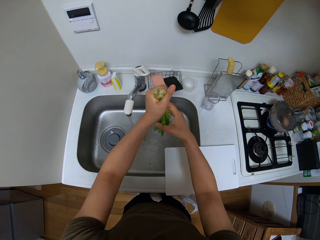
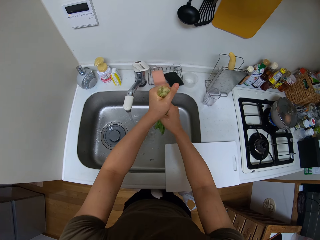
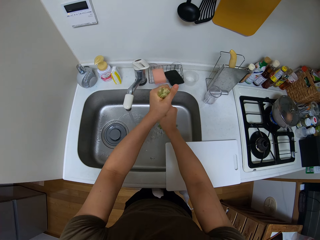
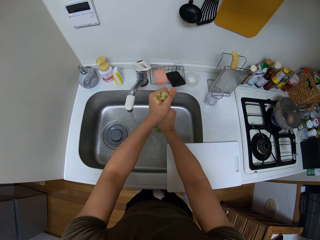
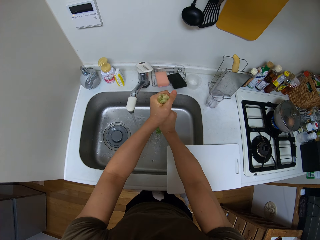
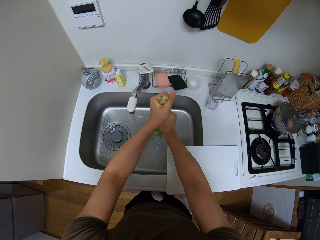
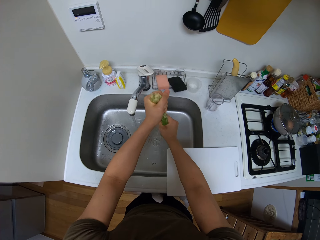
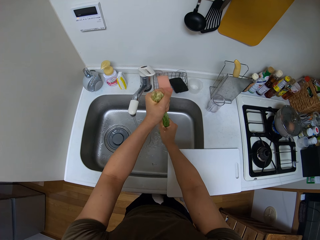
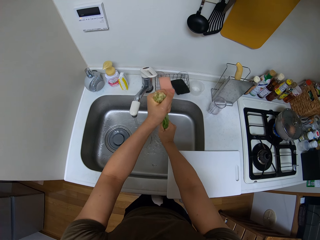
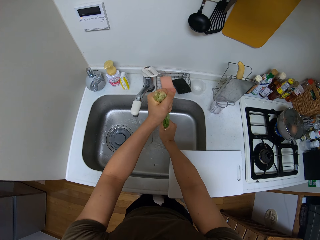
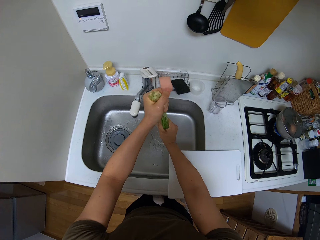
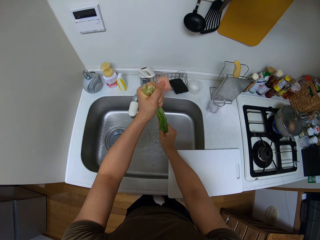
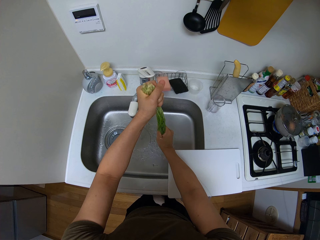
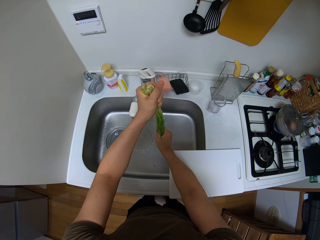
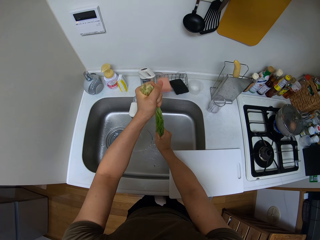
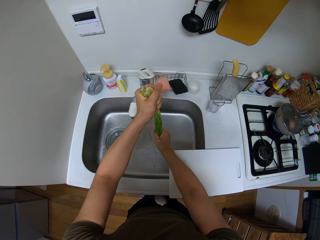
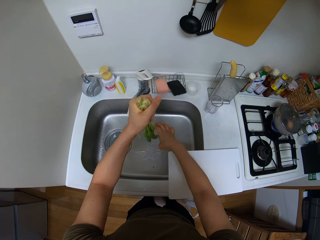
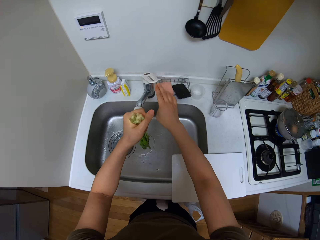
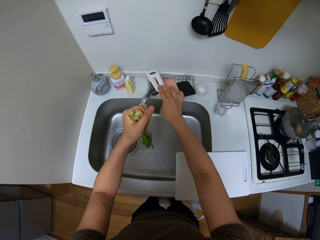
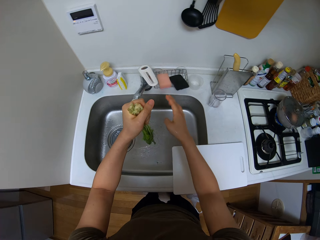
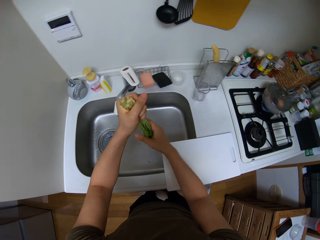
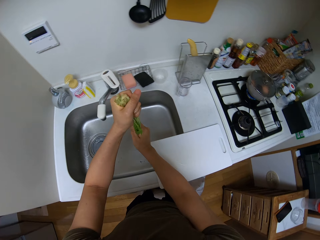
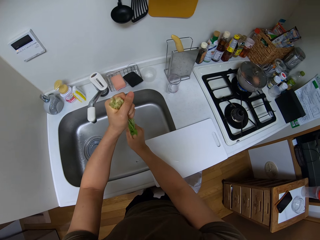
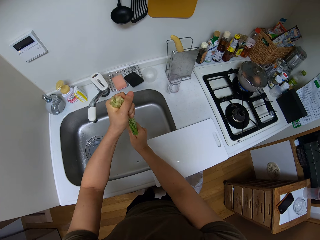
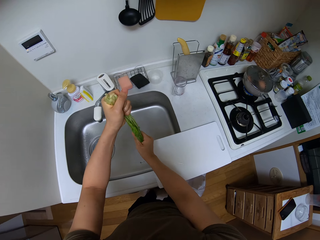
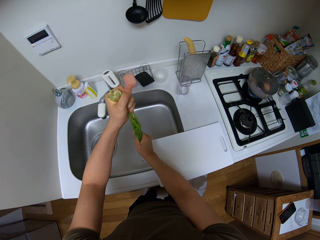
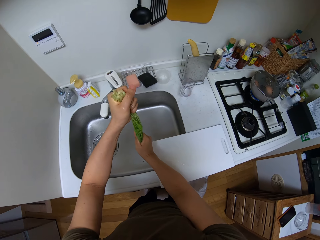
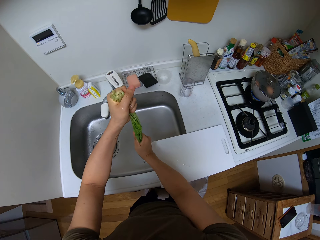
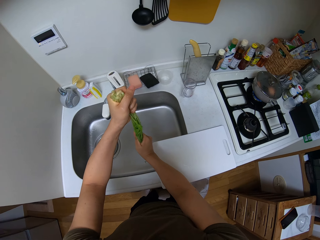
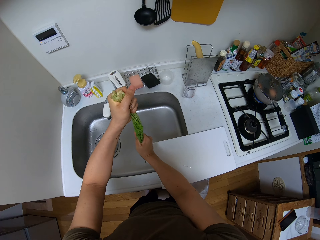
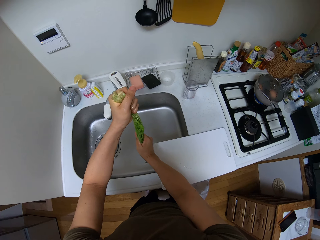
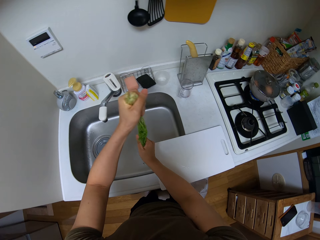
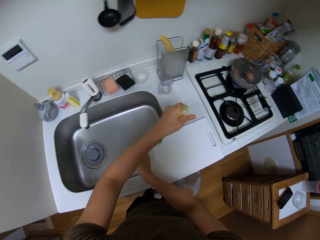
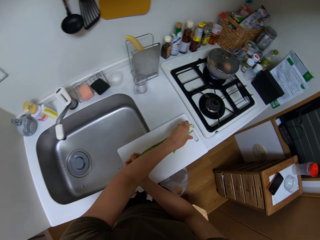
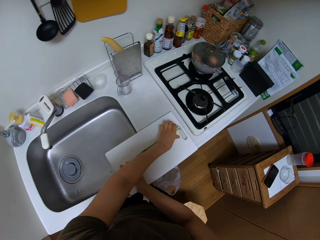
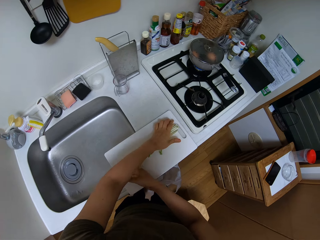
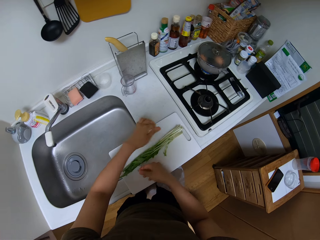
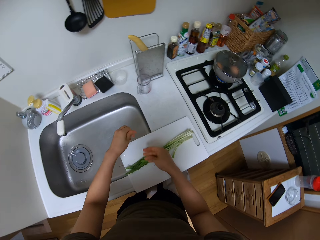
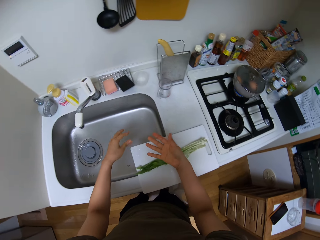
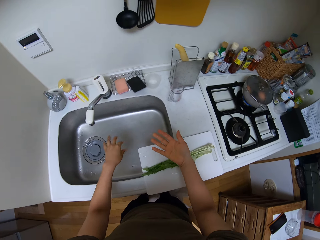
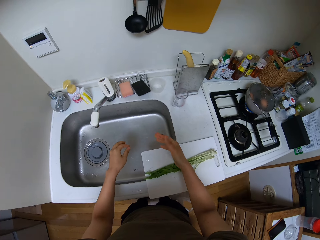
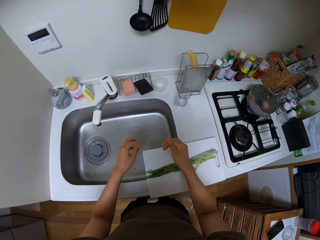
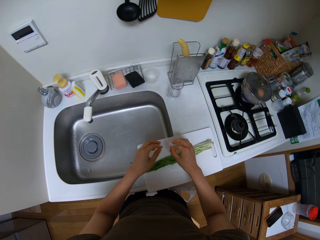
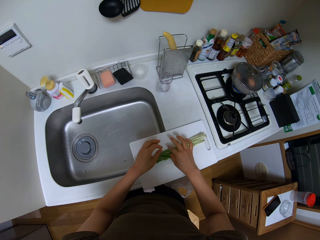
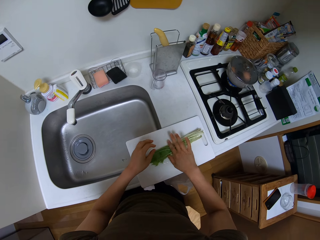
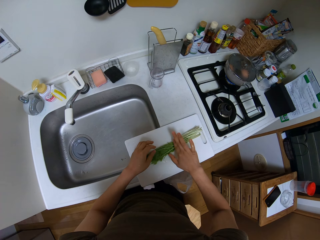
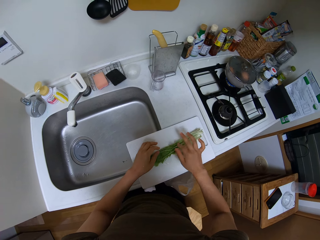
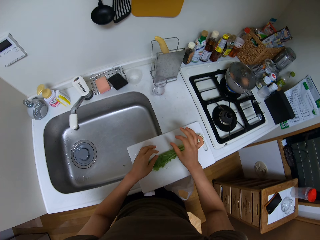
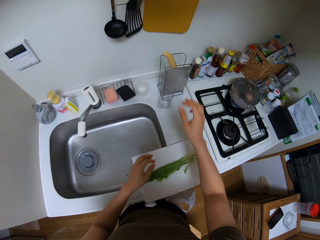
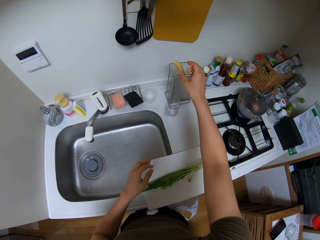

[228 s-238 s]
The camera wearer squeezes water from the vegetable. They close the tap. They squeeze water from the vegetable. They put the vegetable on the chopping board.

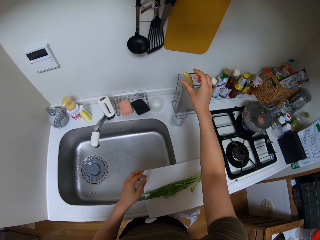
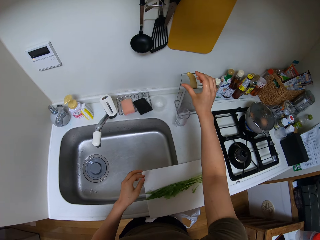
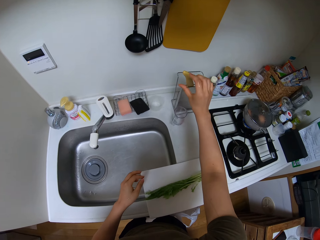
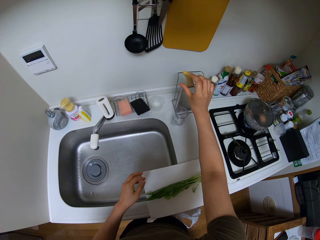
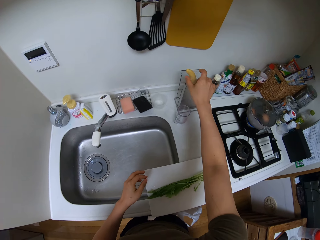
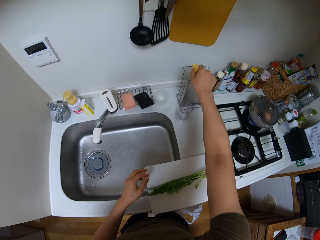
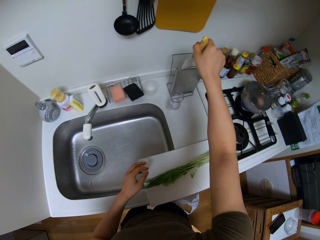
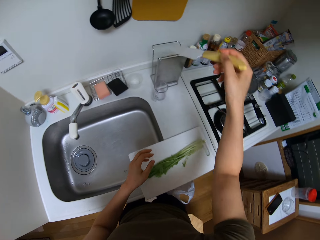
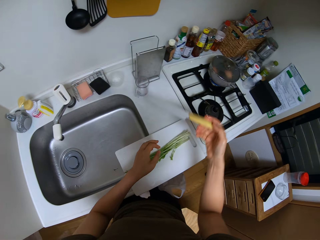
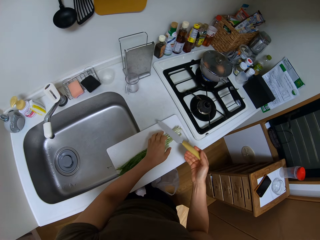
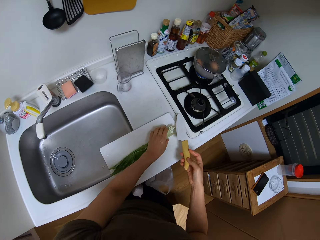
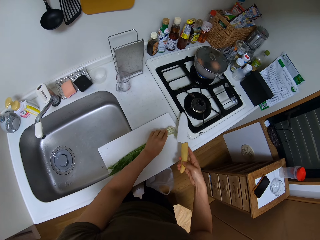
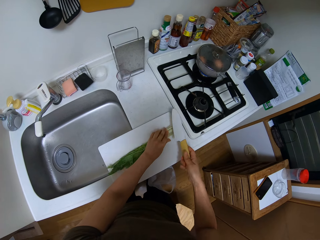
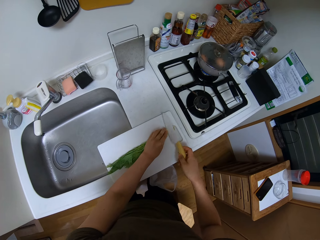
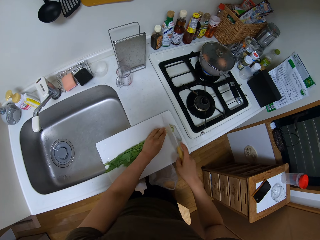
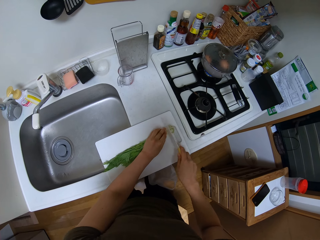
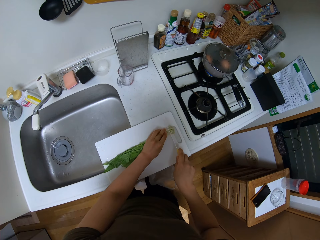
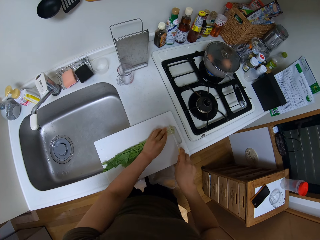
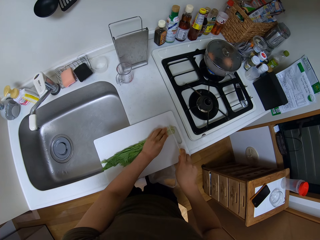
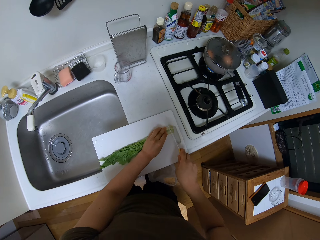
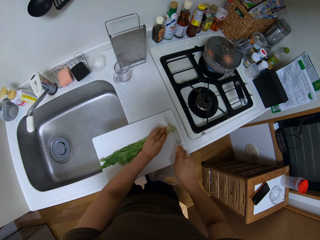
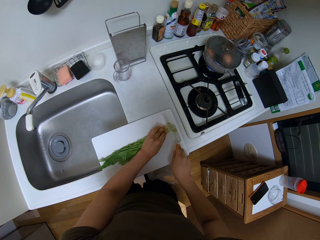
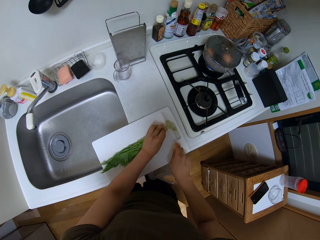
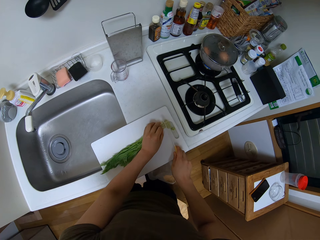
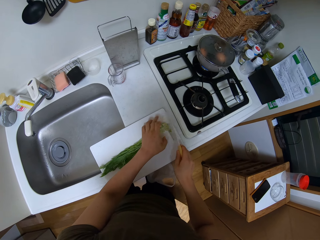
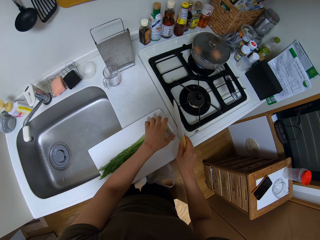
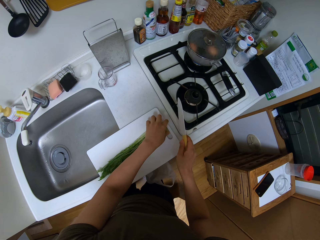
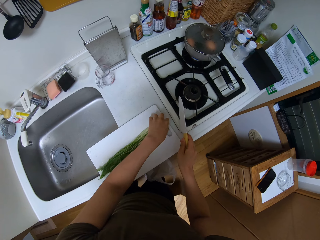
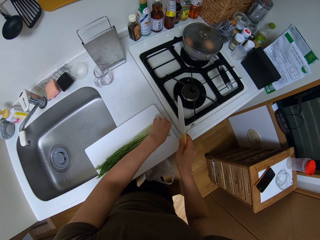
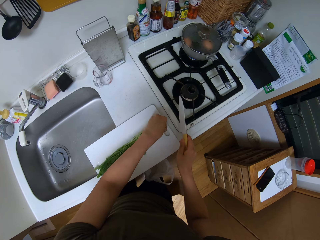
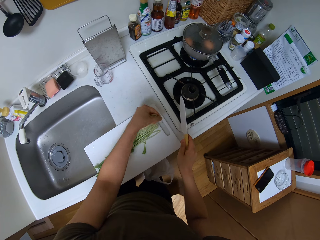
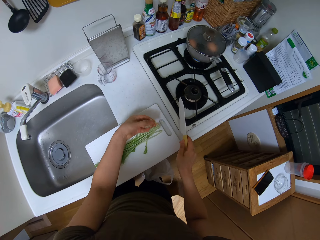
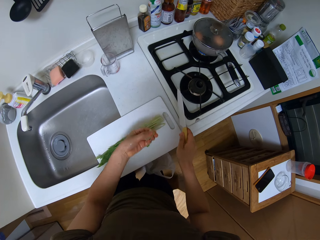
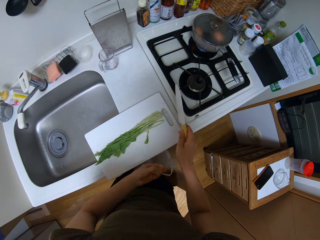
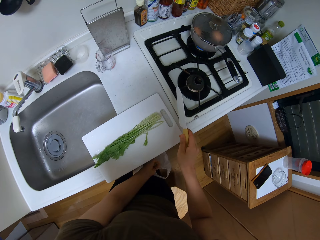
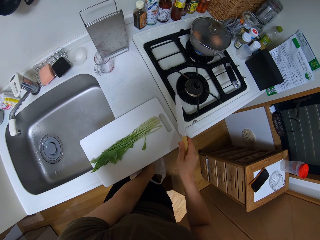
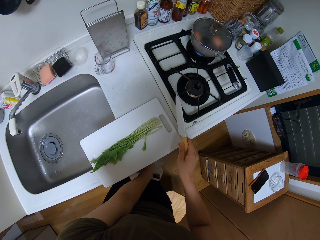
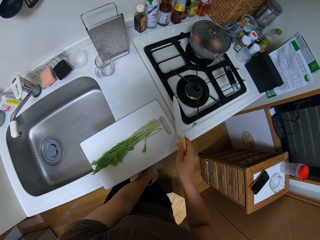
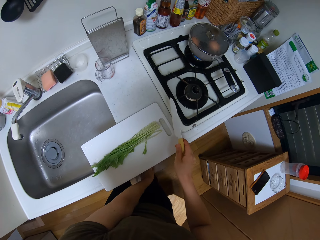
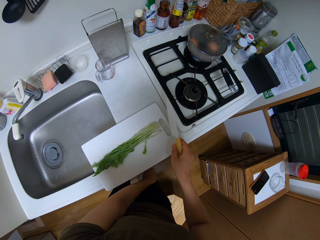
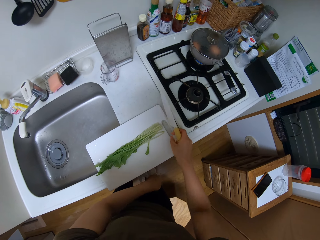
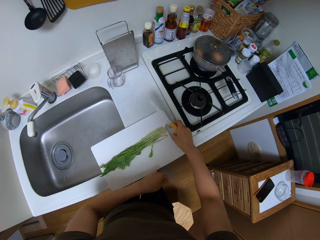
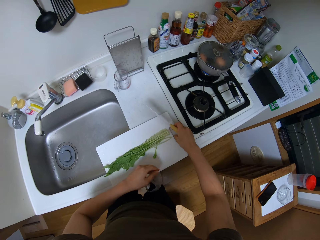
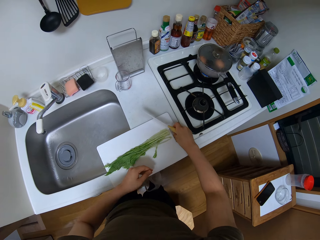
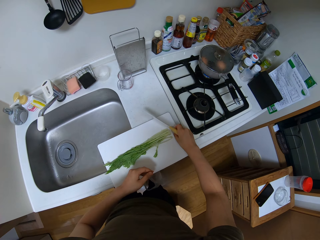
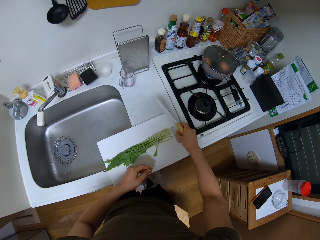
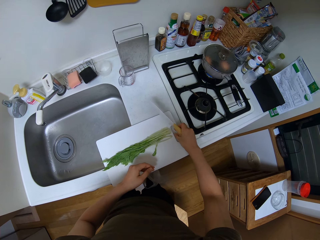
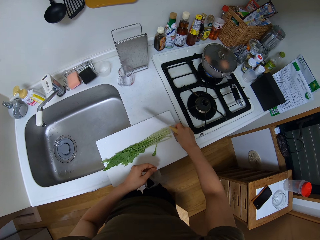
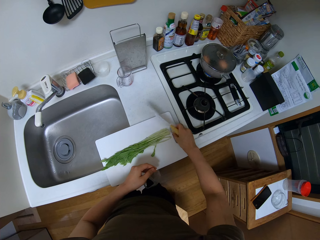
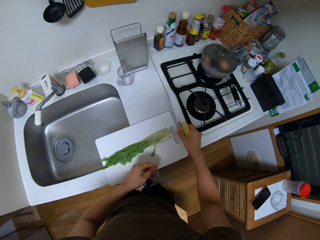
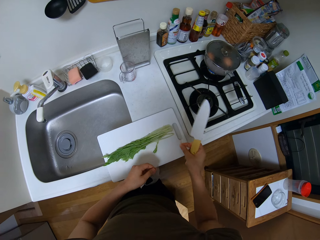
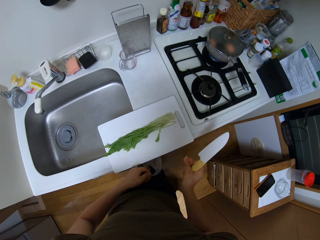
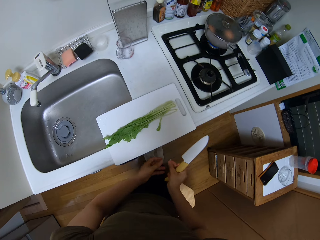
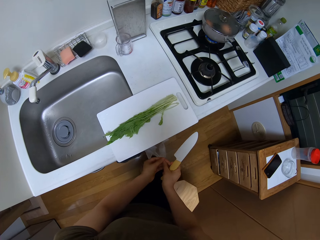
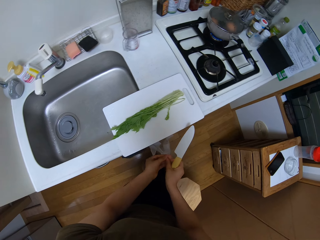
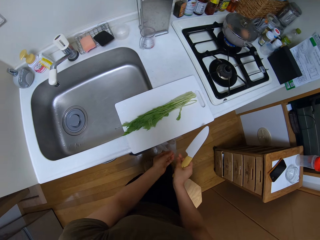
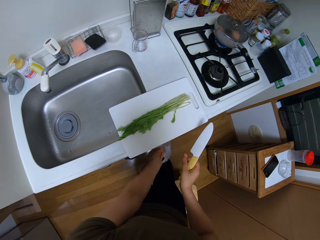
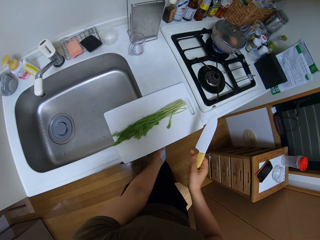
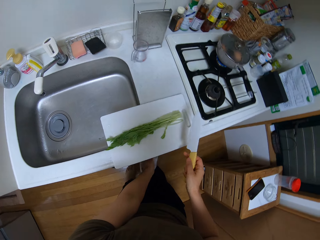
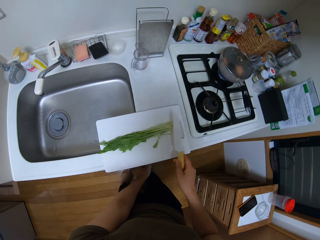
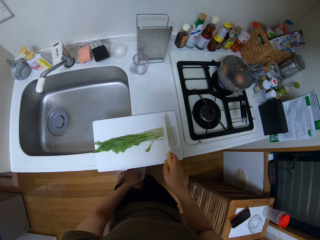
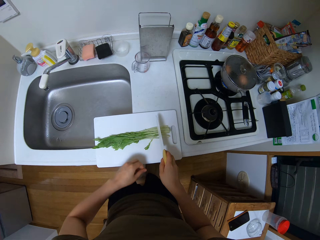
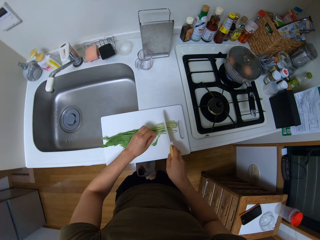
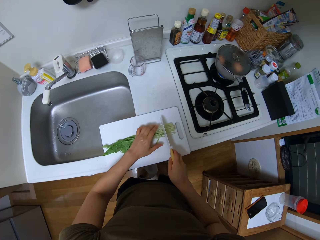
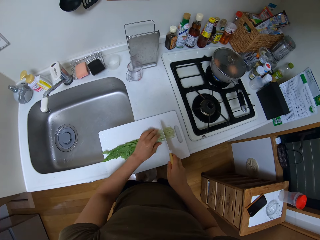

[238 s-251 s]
The camera wearer picks a knife from the rack. They cut the vegetable. They put the unwanted part of the vegetable in the paper bag. They pick dirt from the chopping board. They put the dirt inside the paper bag.
